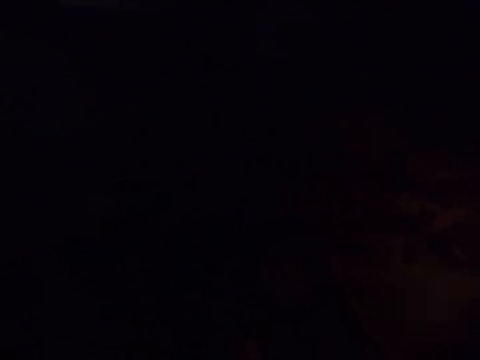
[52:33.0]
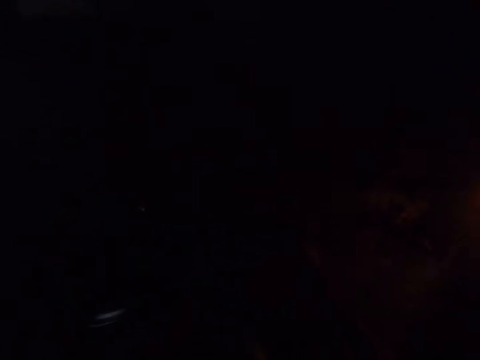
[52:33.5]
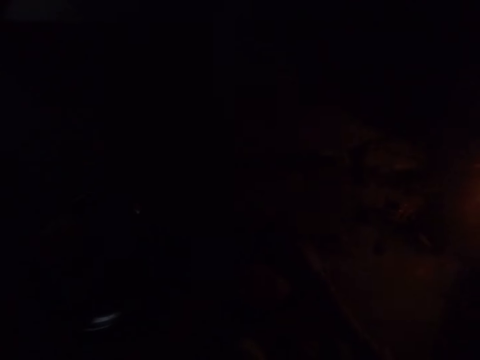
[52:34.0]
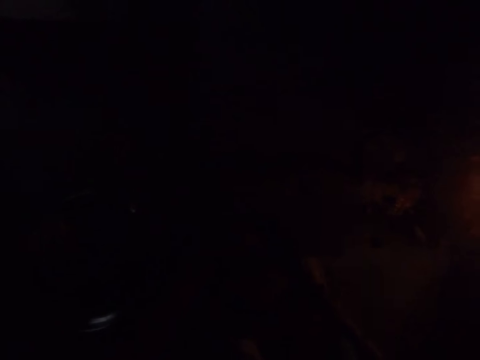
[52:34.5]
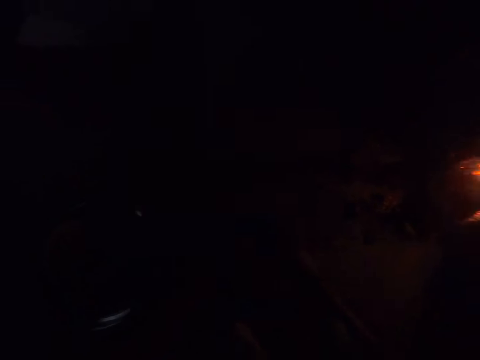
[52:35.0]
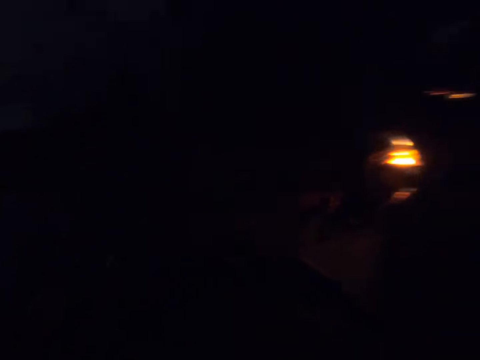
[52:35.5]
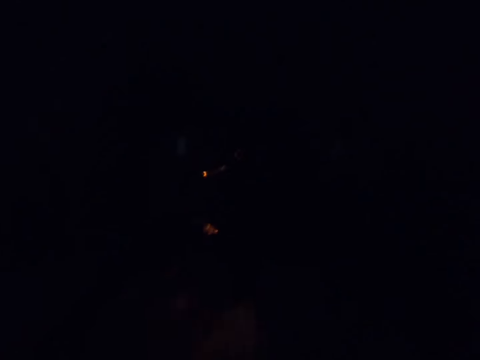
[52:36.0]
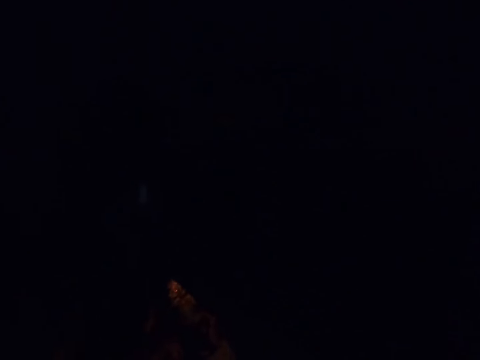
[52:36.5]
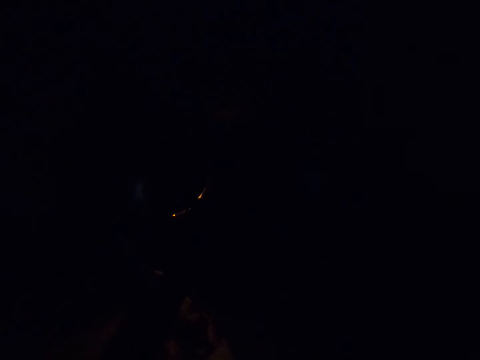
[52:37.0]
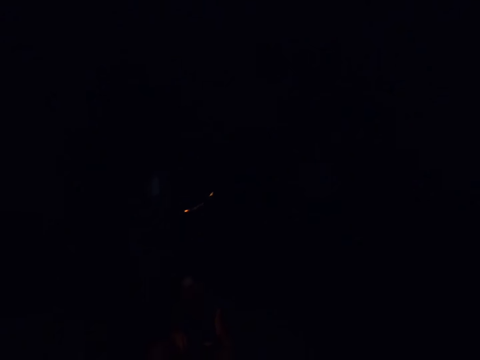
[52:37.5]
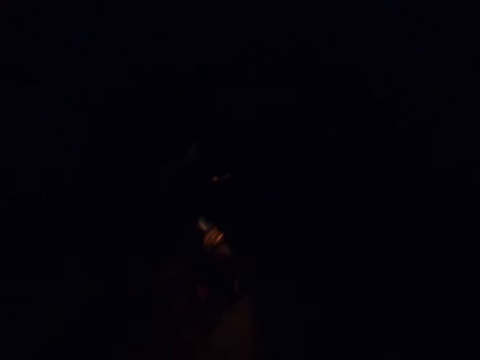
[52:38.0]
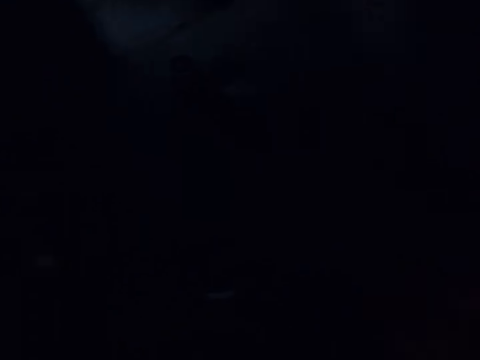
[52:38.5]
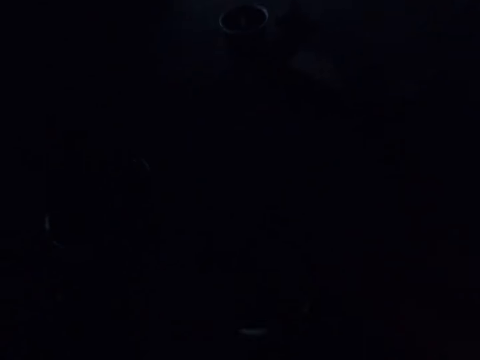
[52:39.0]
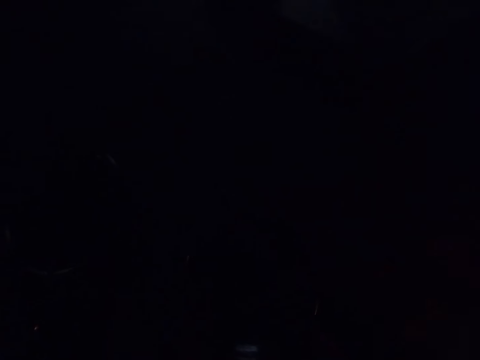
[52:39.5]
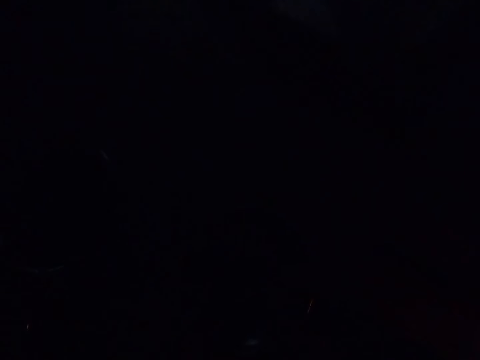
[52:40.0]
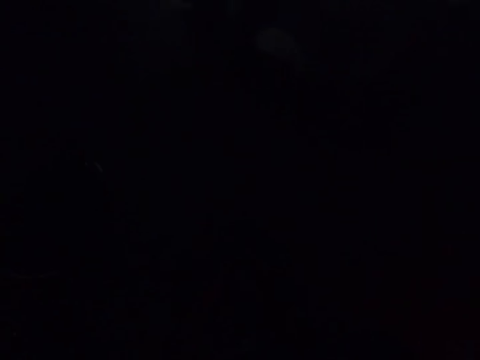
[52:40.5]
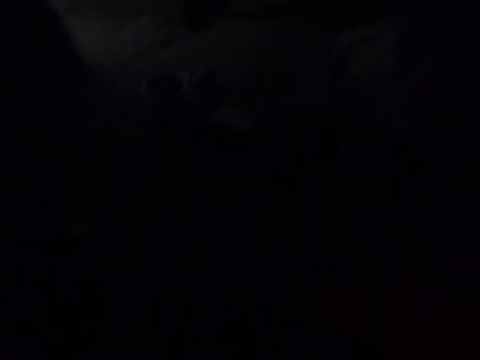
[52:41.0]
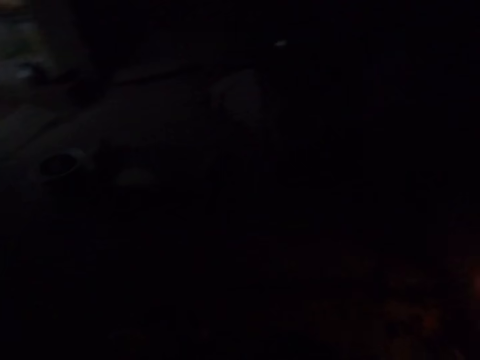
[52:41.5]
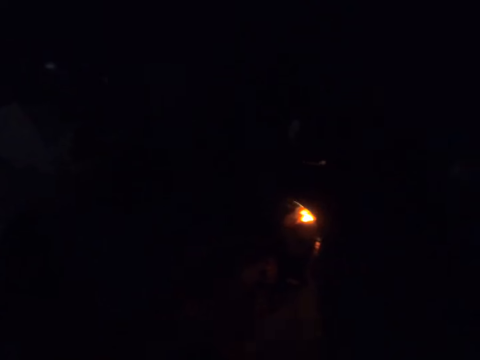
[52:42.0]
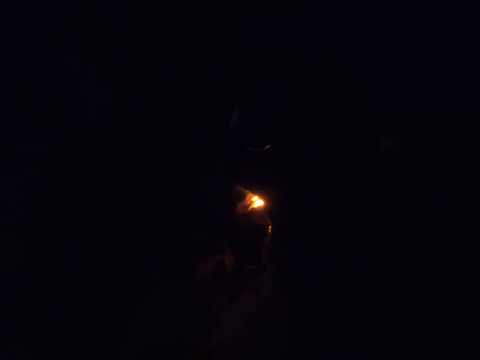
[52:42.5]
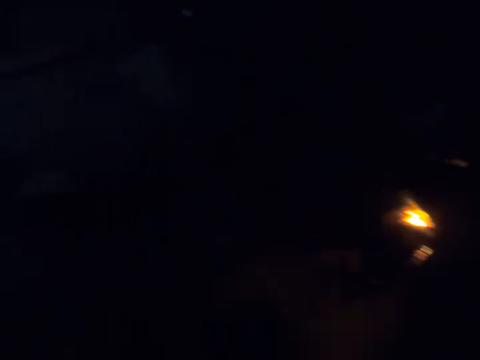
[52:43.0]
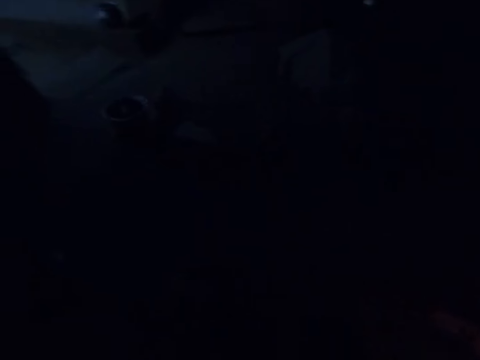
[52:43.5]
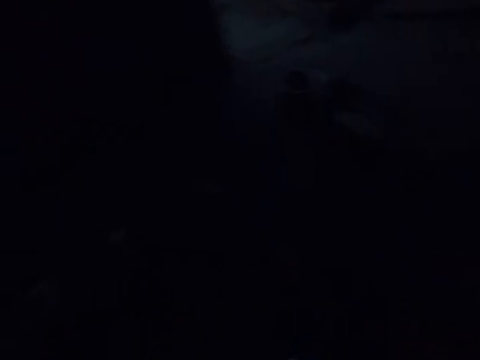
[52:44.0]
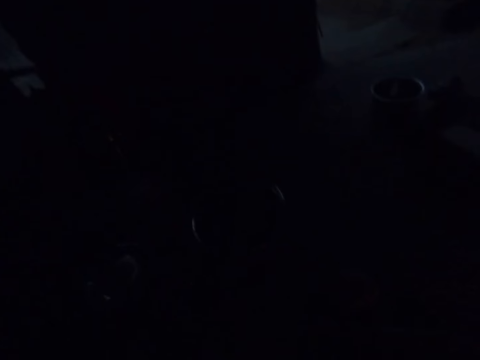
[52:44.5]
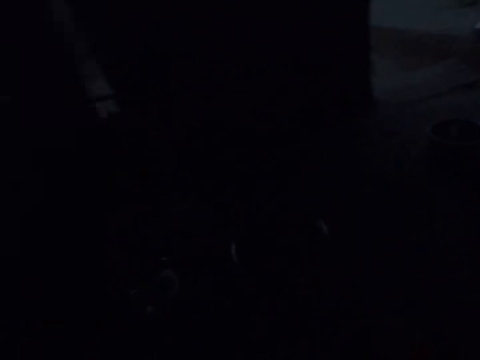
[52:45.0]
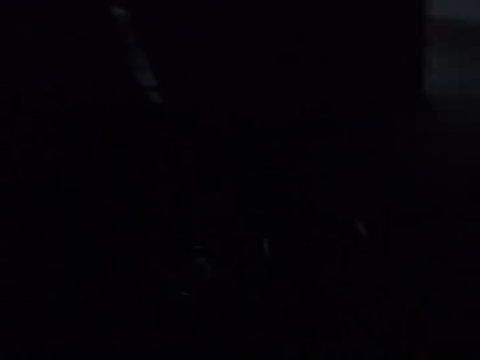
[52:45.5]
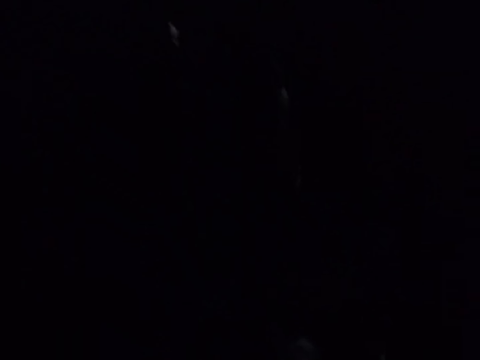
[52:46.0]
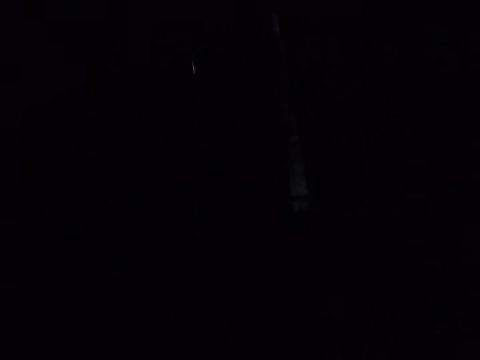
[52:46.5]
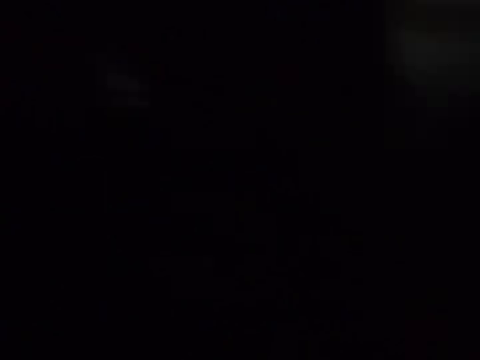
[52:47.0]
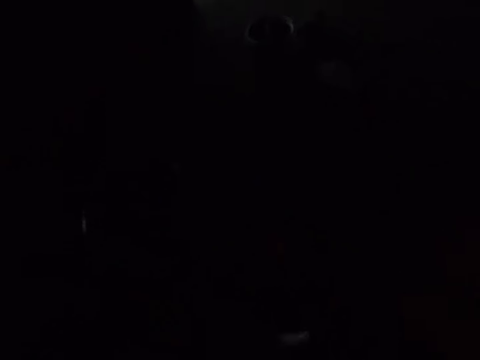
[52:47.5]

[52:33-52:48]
The camera wearer puts down the rolling pin. They put the dough inside the frying pan. They roll the dough with the roller with both hands.

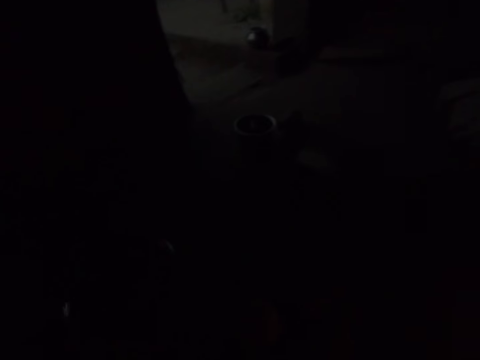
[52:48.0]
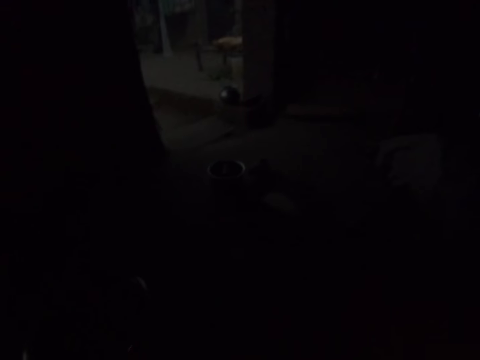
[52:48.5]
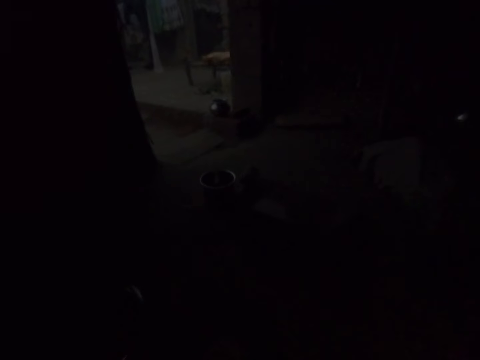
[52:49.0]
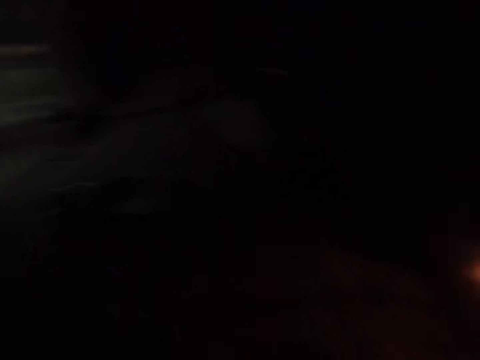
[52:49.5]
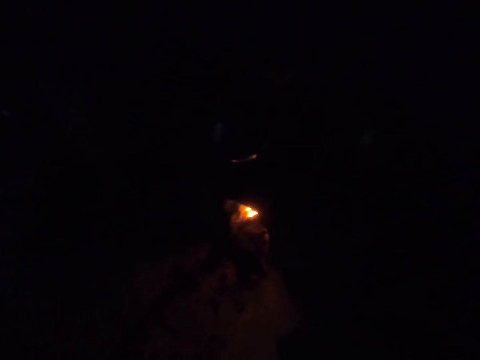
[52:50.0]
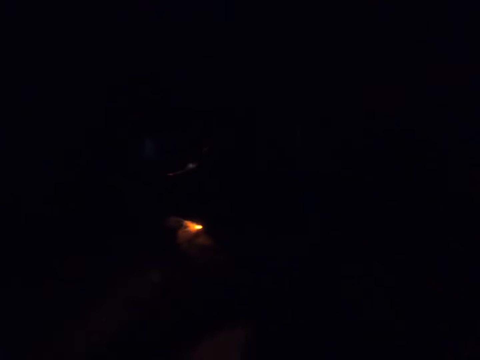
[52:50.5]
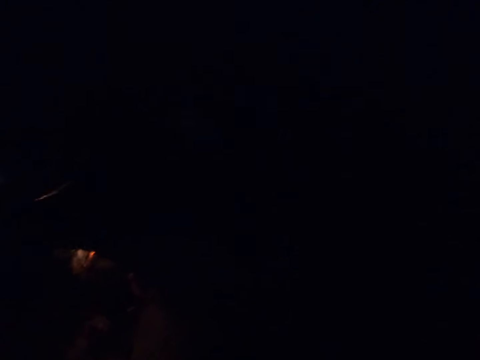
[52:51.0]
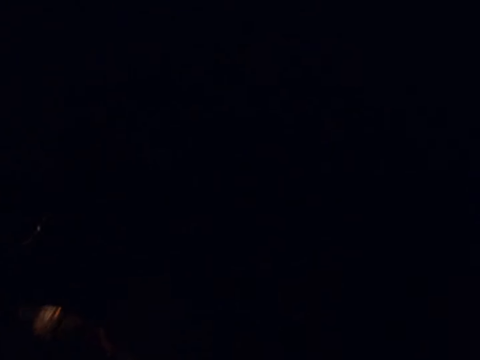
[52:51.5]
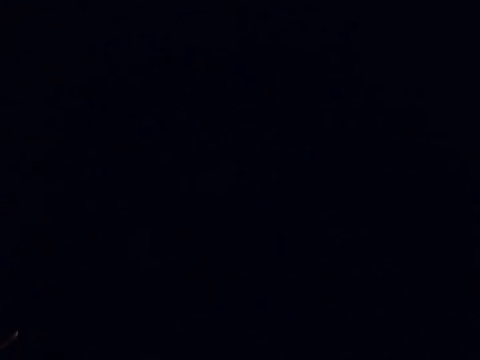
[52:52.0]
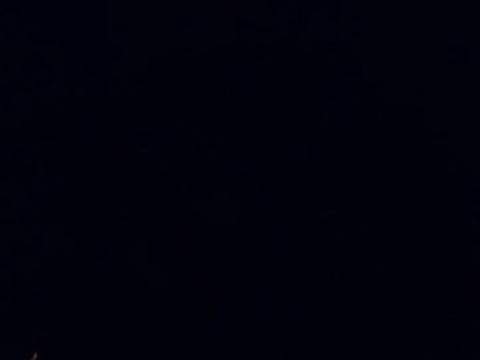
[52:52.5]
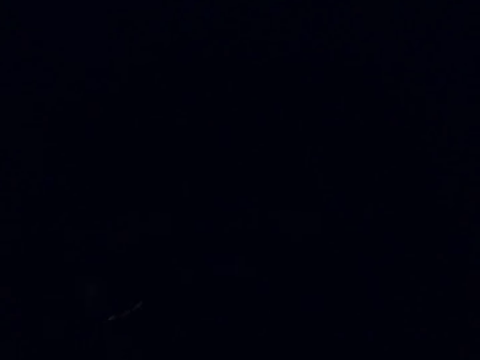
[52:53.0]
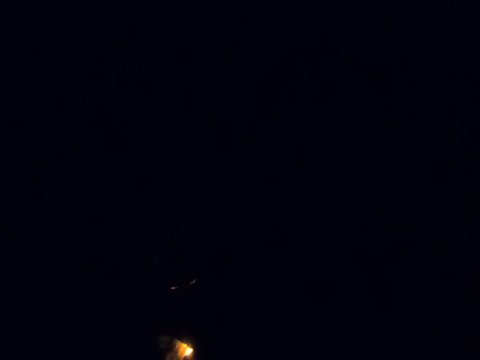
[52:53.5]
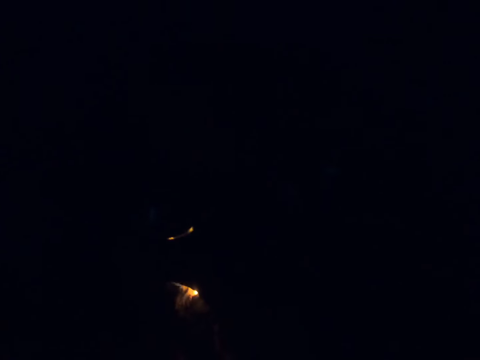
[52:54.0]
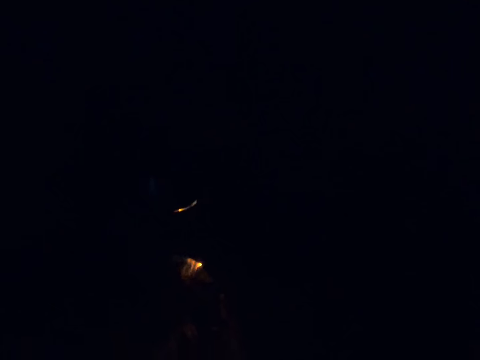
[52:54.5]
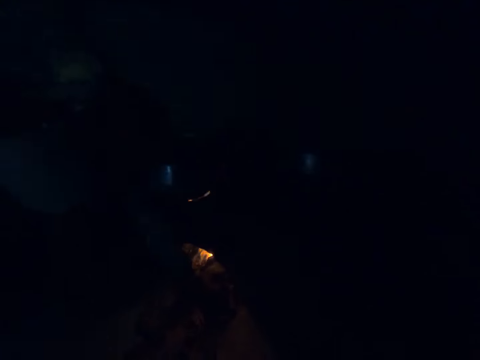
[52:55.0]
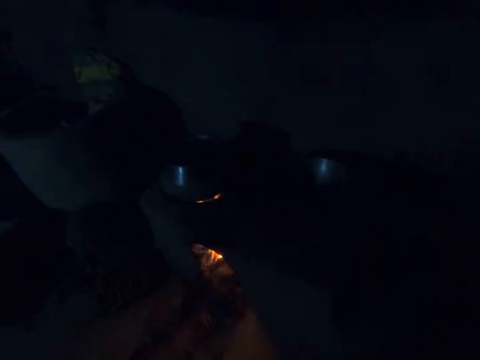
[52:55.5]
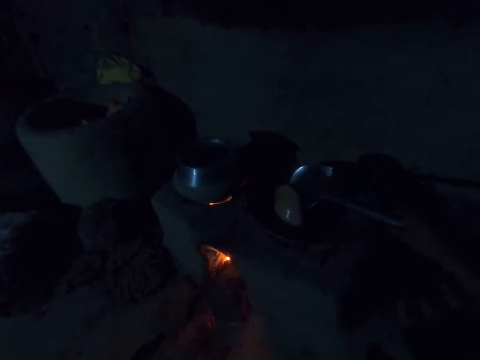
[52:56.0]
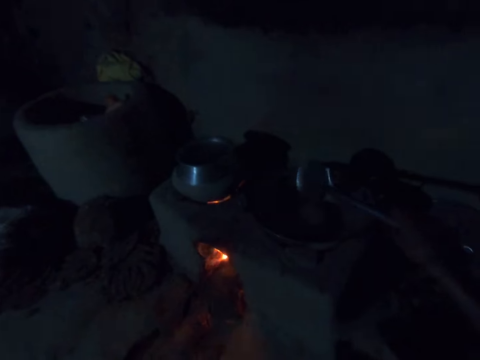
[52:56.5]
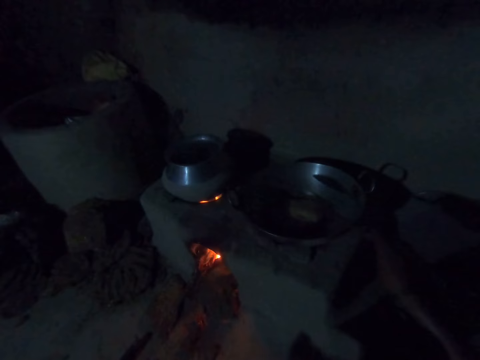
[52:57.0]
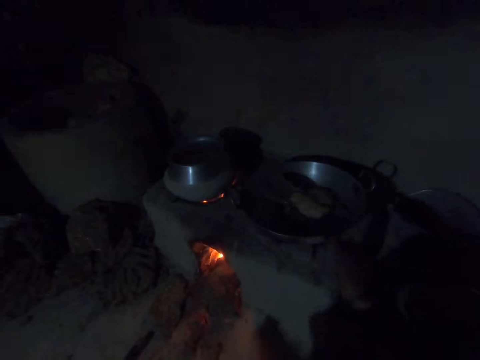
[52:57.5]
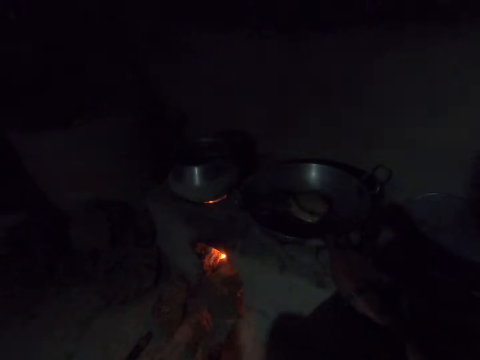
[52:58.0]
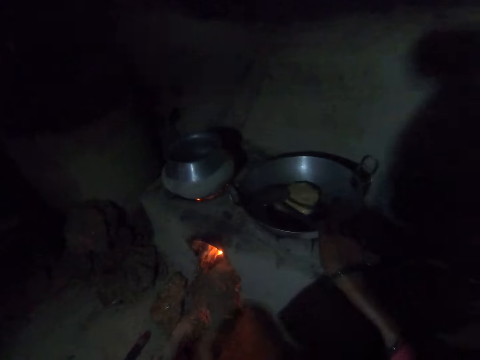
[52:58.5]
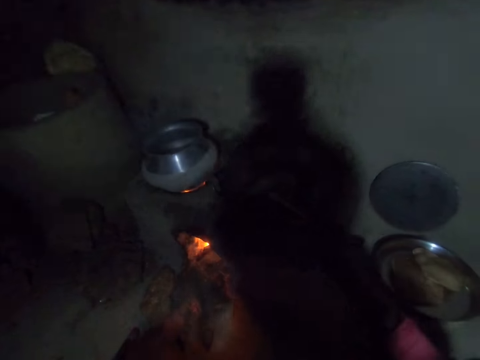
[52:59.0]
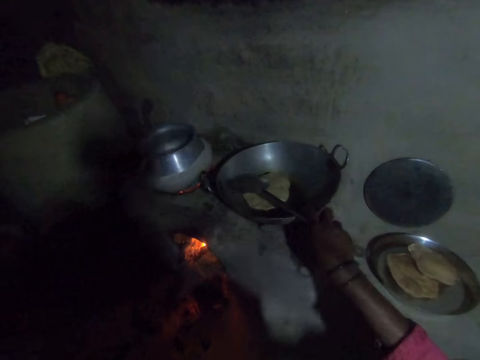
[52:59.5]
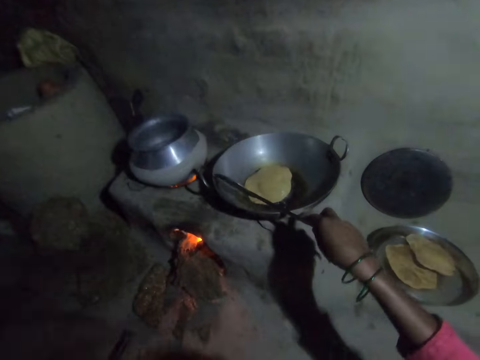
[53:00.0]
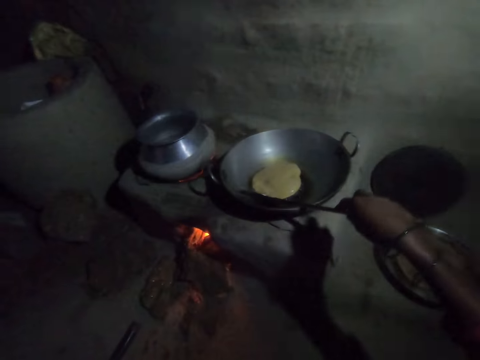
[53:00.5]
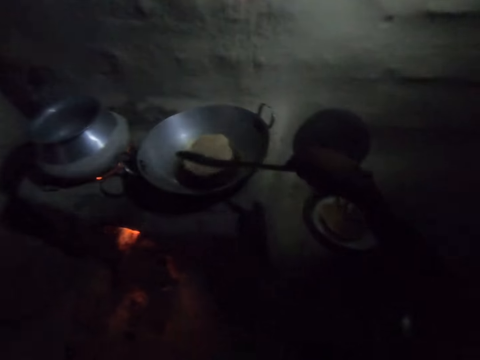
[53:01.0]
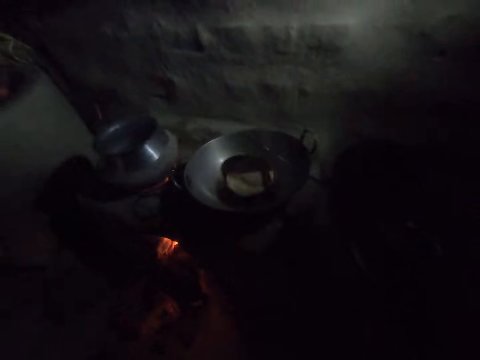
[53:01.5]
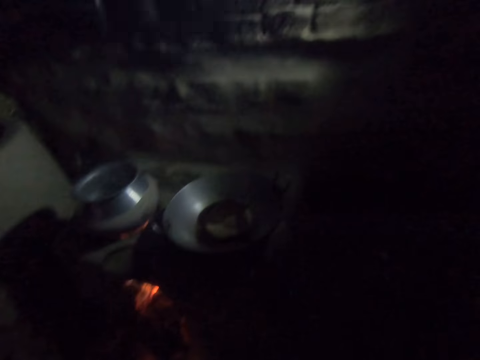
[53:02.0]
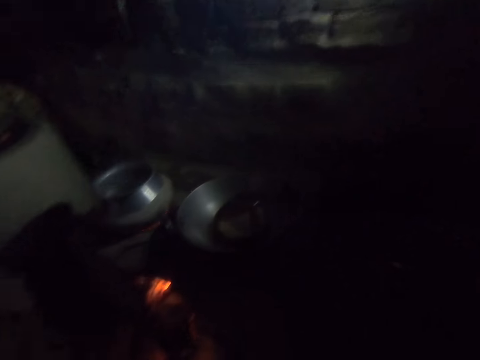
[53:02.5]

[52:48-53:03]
The camera wearer looks around. He cooks the donuts. He turns the donuts with the slotted spoon with his right hand.
